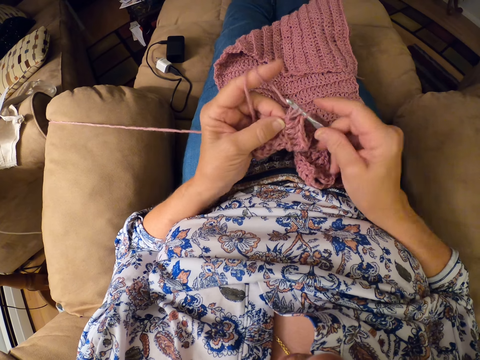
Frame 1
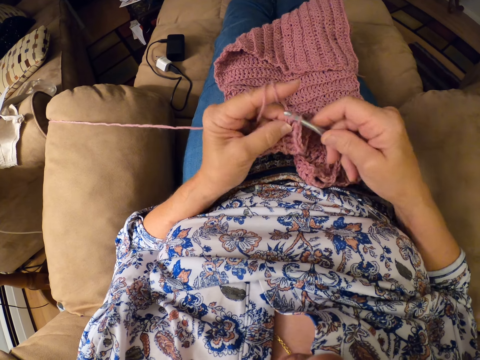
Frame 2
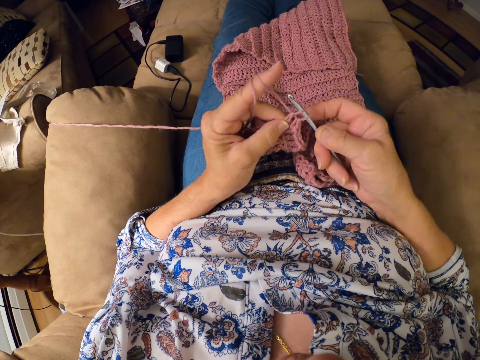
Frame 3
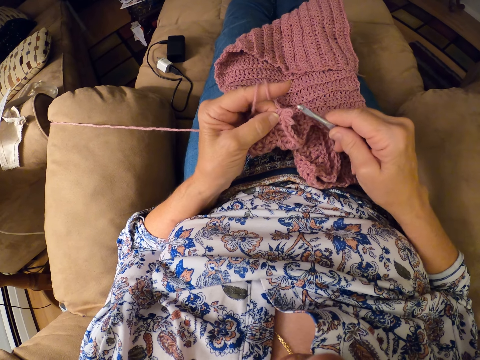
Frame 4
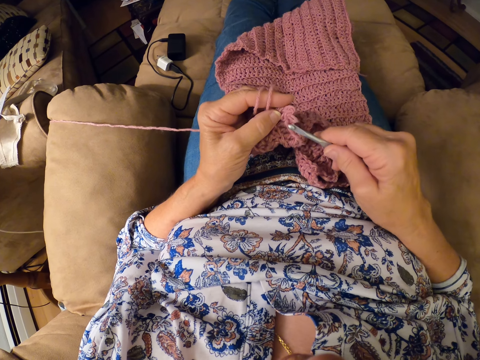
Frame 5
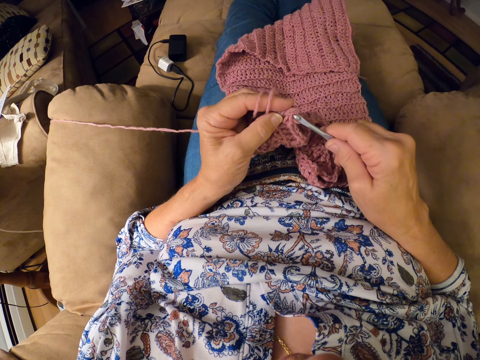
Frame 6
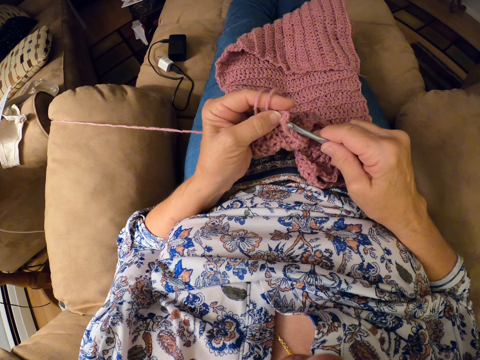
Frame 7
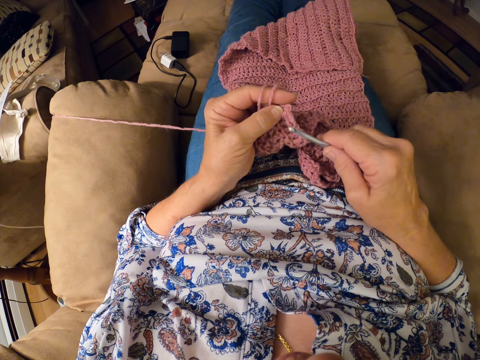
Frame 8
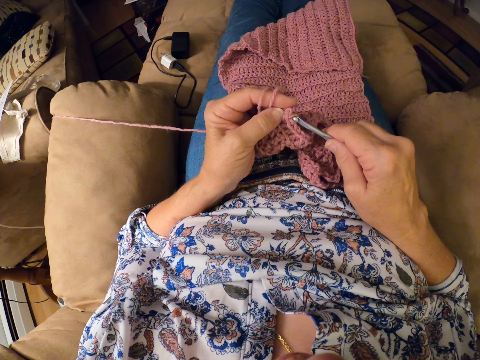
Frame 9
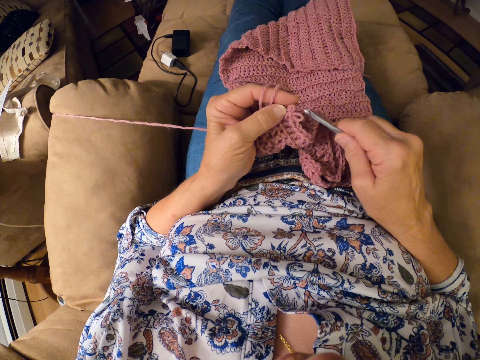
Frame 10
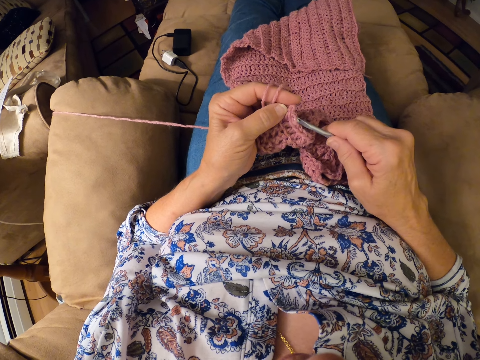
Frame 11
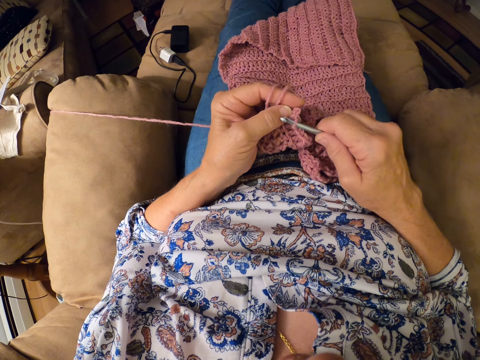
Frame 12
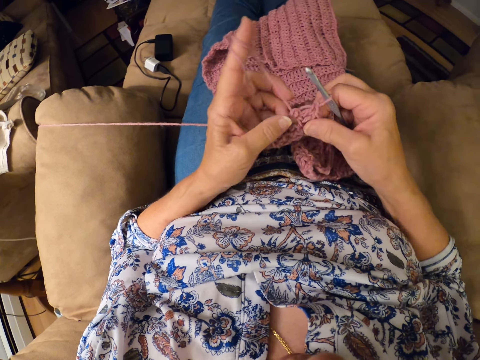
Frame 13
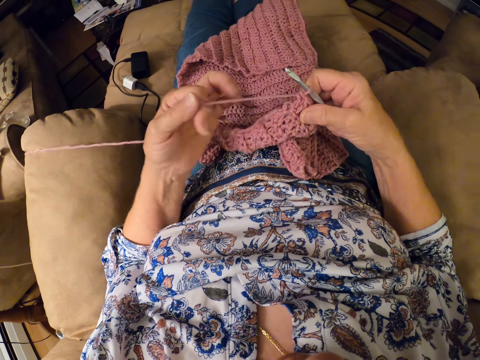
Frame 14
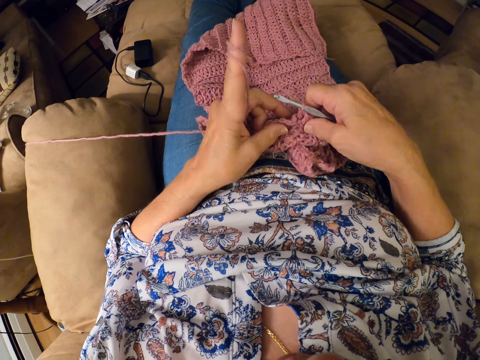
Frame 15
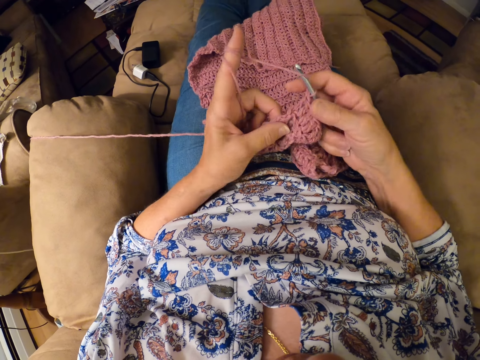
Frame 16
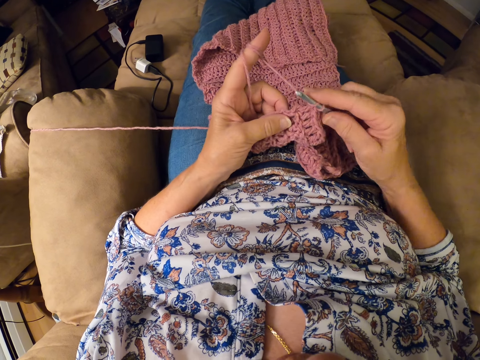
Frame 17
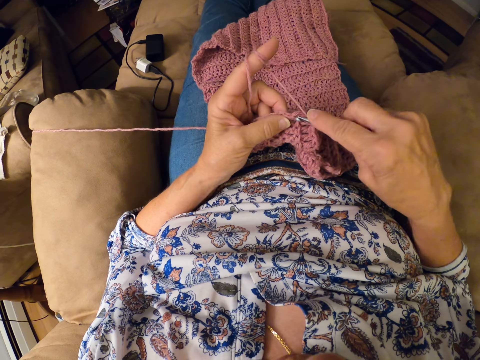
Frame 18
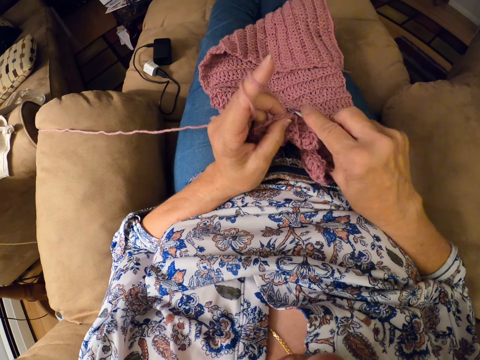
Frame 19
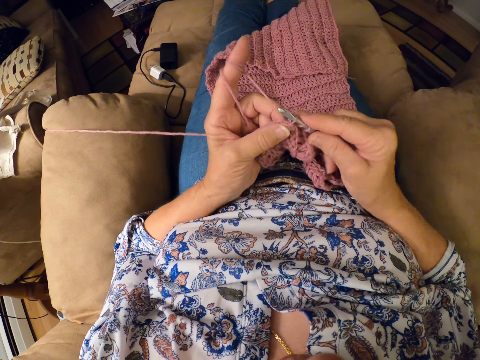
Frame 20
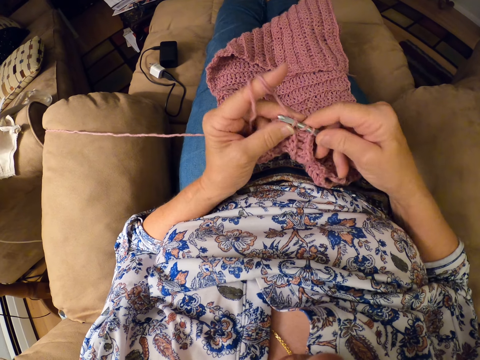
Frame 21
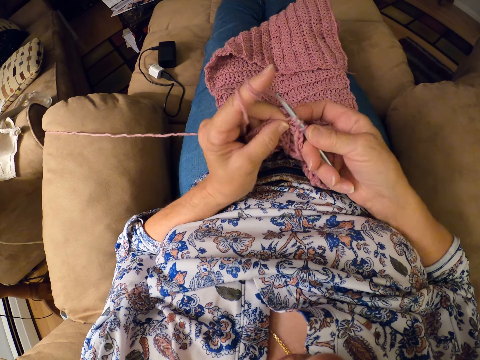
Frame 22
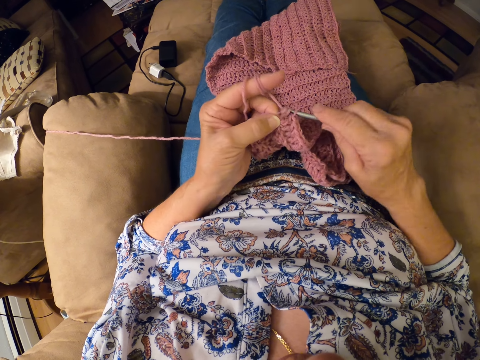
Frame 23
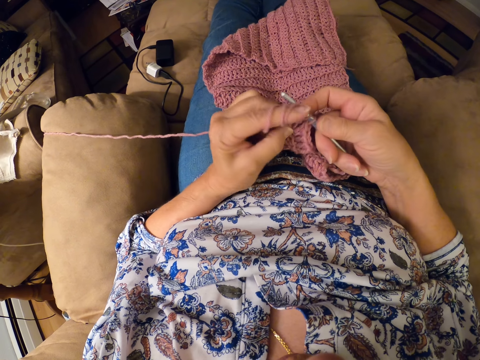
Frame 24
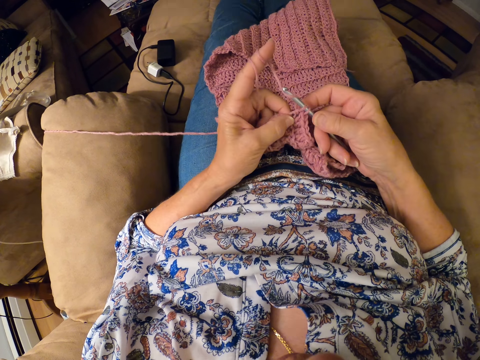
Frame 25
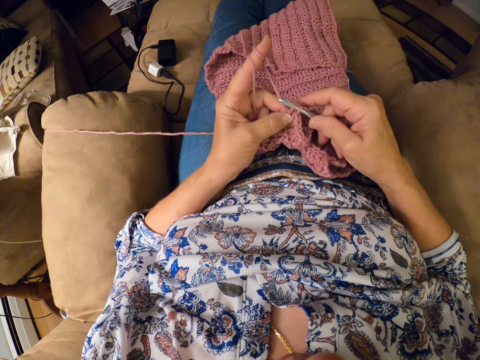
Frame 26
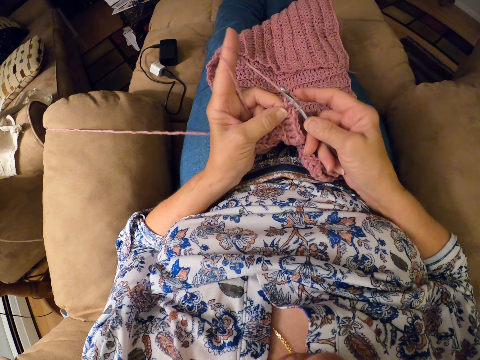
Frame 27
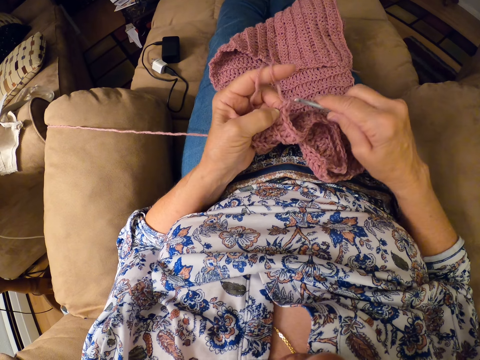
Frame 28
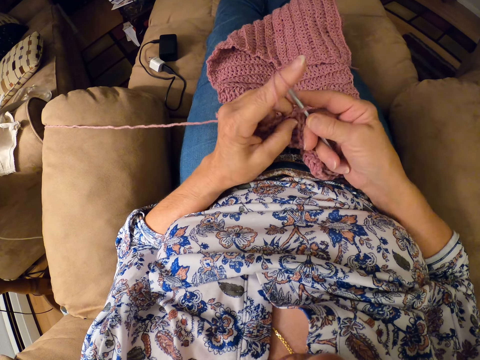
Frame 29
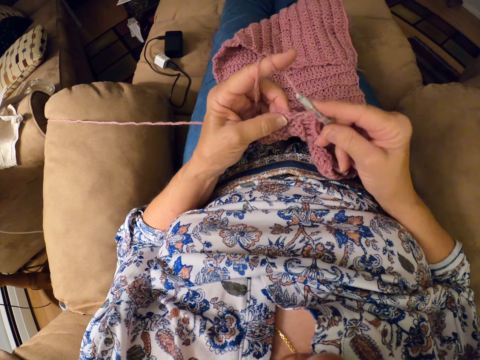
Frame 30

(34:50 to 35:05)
The camera wearer removes the crocheting hook from the yarn. They insert the crocheting hook back into the yarn. They continue crocheting the yarn with the crocheting hook. They loop the yarn around the left hand index finger.

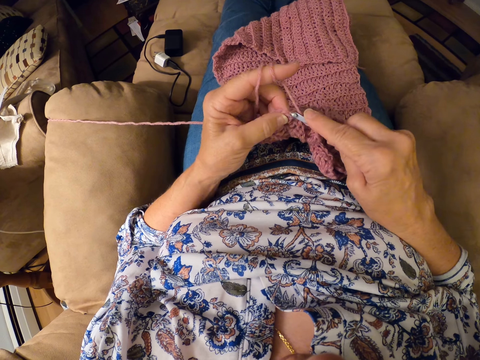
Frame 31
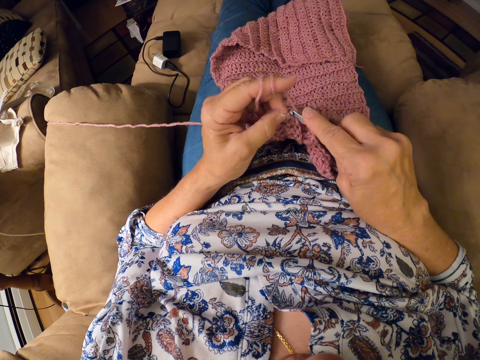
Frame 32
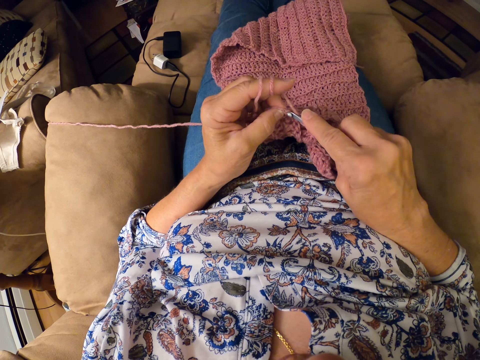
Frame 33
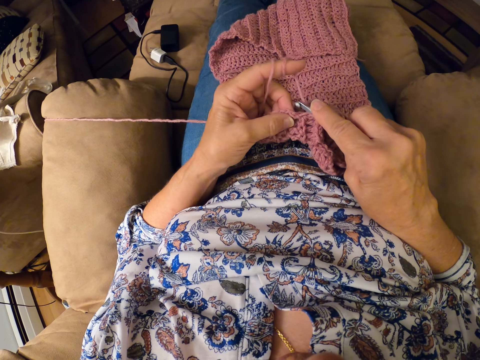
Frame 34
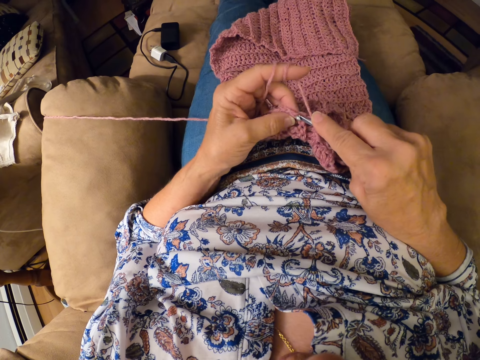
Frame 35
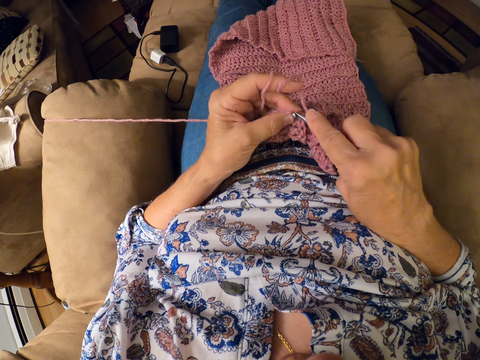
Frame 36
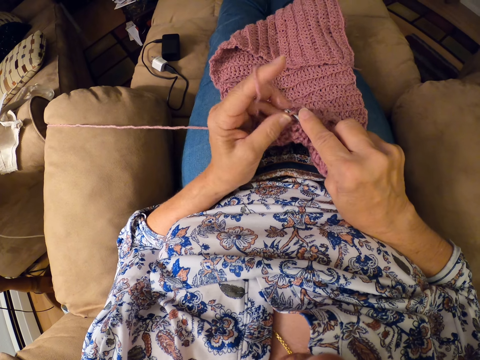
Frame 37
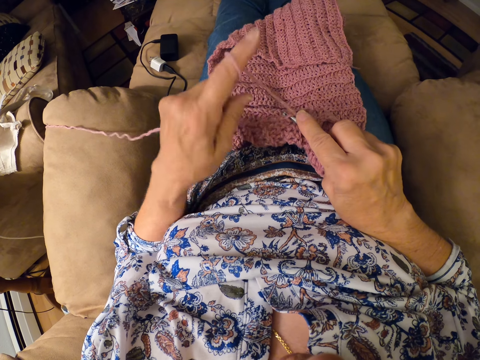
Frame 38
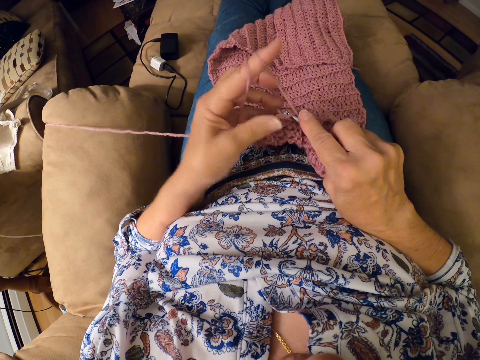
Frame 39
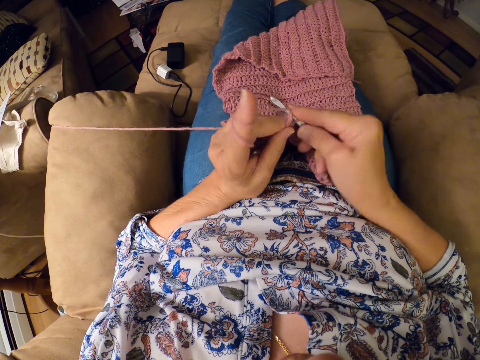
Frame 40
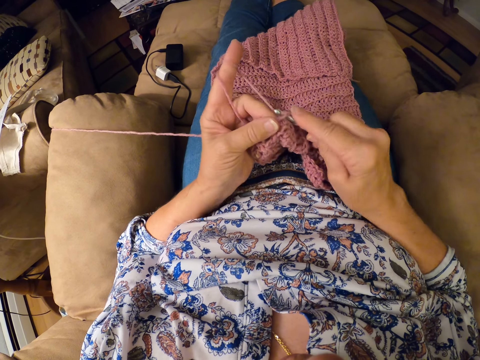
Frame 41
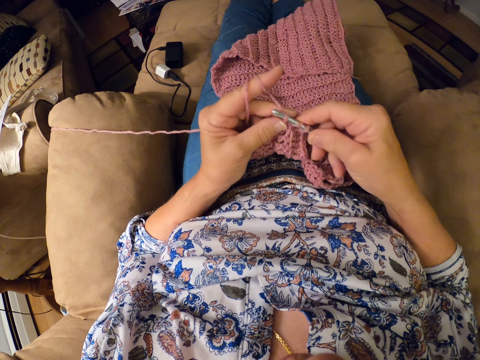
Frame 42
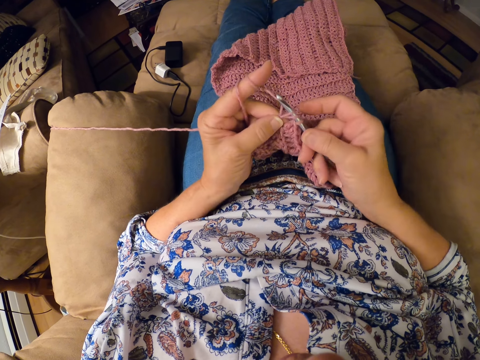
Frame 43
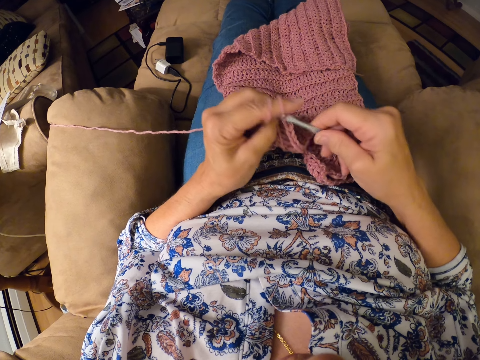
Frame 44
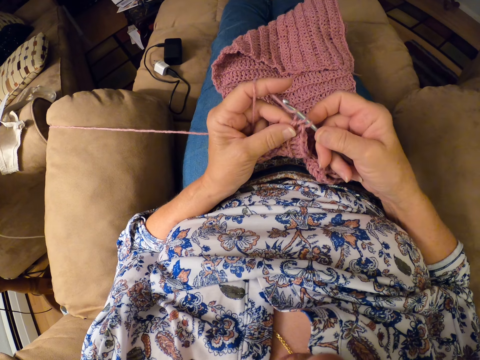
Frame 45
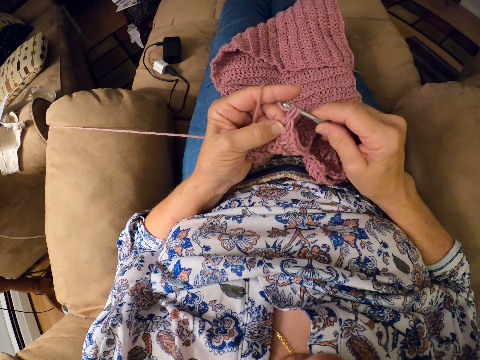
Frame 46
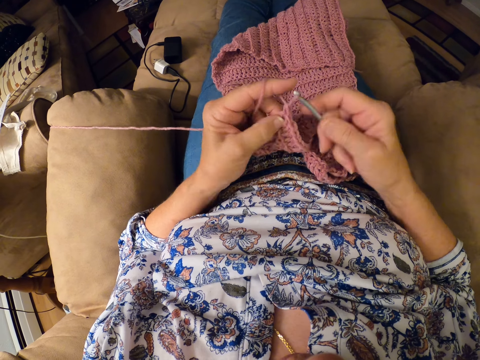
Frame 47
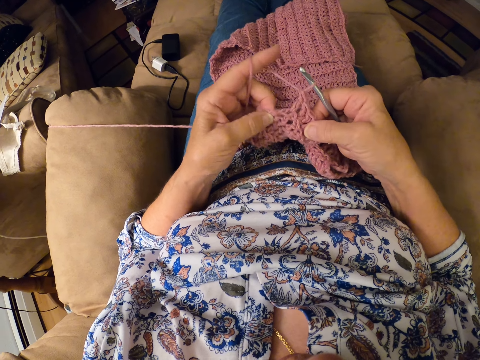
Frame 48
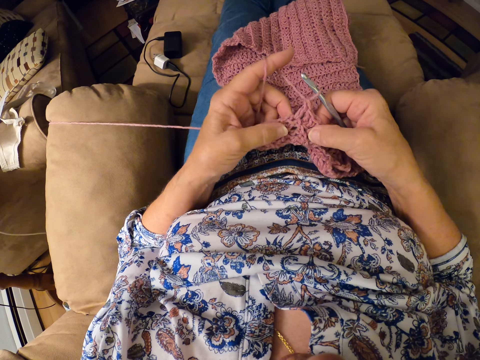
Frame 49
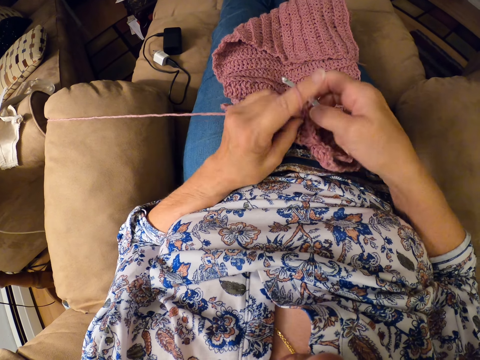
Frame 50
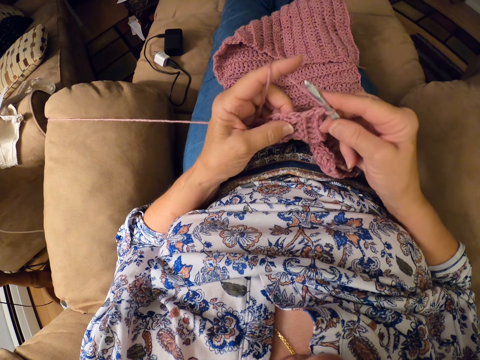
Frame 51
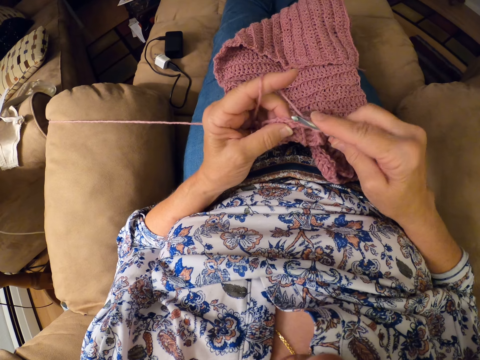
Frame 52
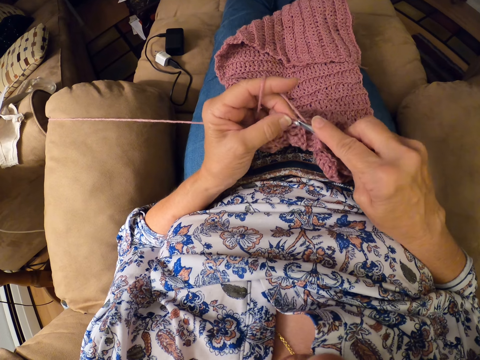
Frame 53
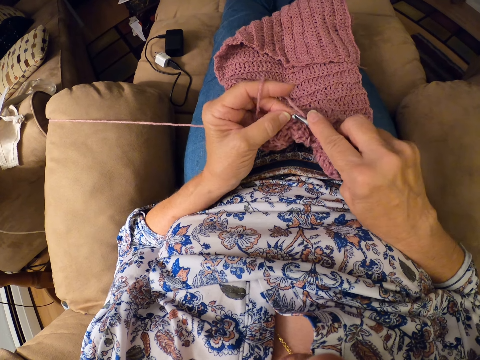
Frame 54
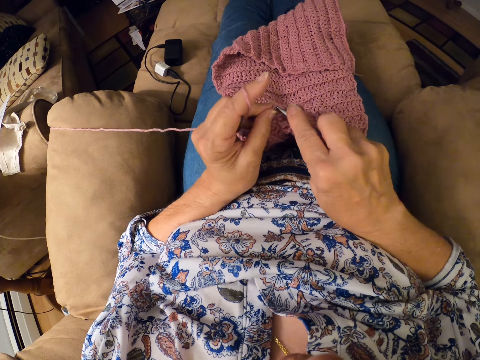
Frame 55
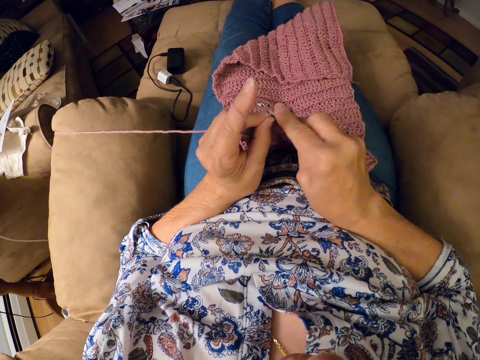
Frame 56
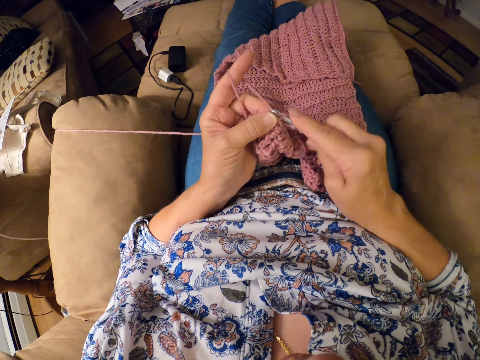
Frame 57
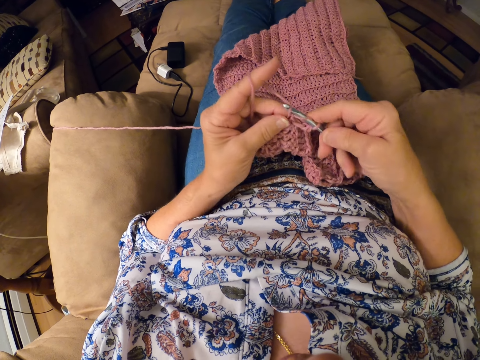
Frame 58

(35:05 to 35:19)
The camera wearer loops the yarn around the left hand index finger. They continue crocheting the yarn with the crocheting hook. They inspect the crochet with both hands. They stretch the knitted fabric. They continue crocheting the yarn with the crocheting hook.
